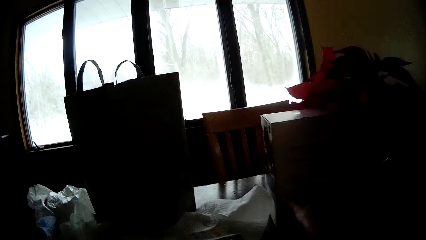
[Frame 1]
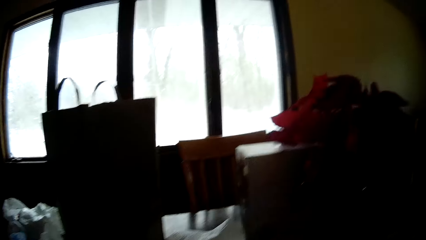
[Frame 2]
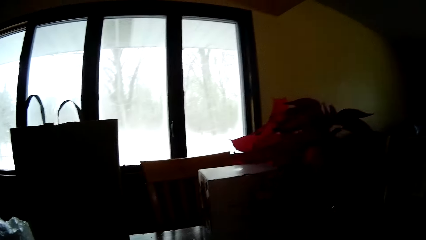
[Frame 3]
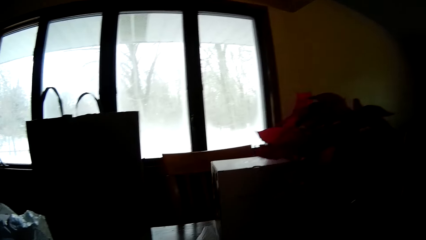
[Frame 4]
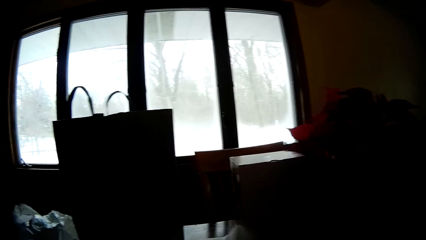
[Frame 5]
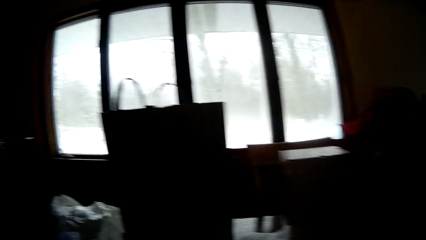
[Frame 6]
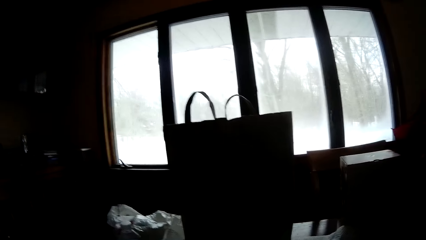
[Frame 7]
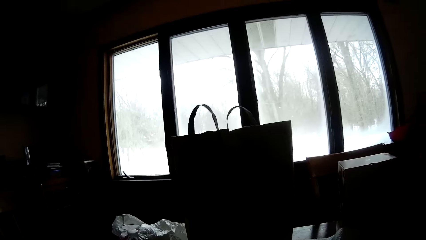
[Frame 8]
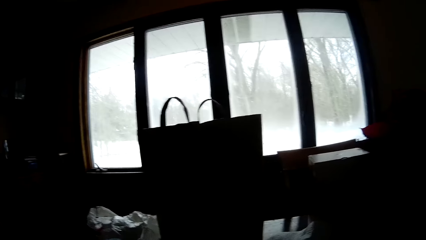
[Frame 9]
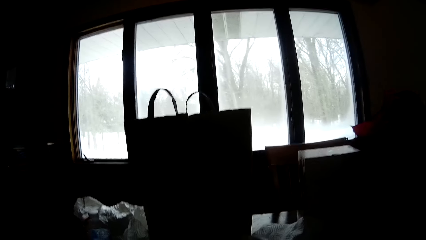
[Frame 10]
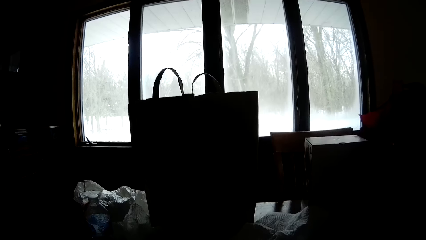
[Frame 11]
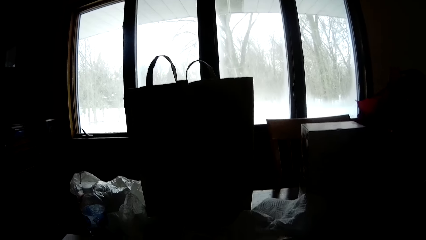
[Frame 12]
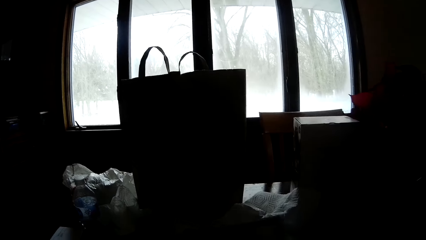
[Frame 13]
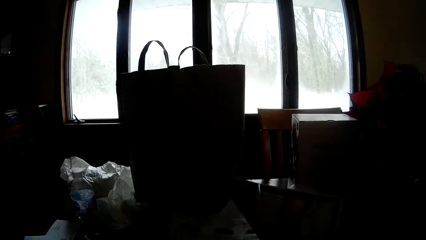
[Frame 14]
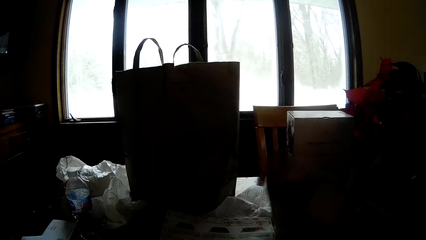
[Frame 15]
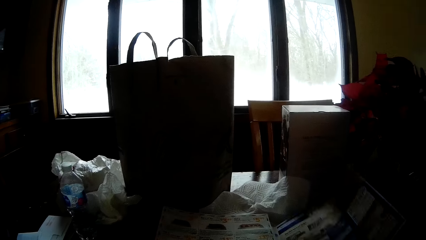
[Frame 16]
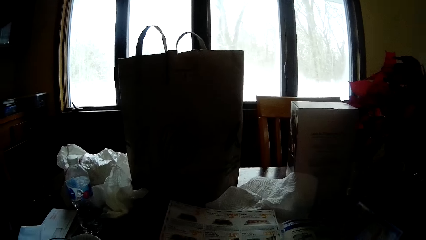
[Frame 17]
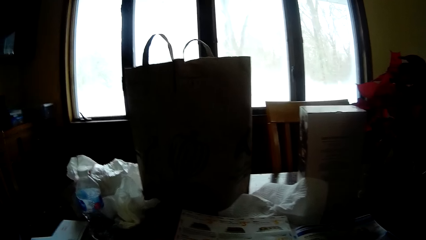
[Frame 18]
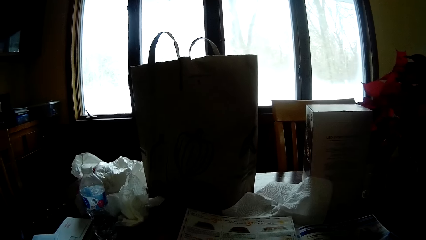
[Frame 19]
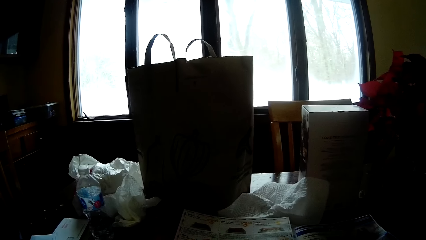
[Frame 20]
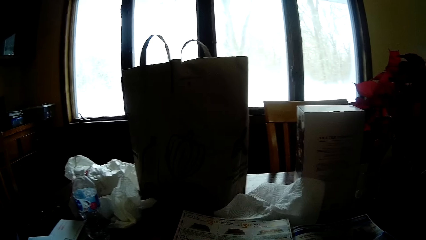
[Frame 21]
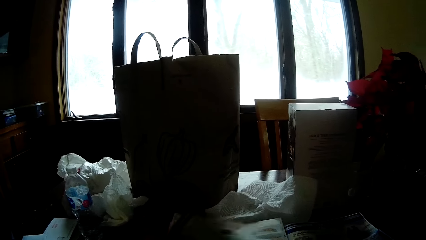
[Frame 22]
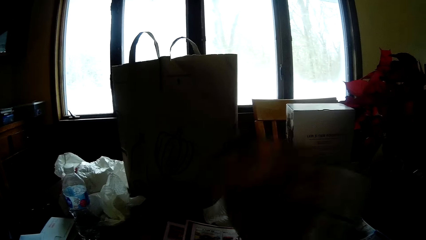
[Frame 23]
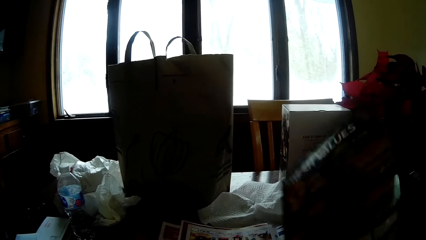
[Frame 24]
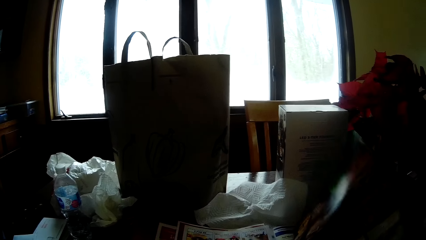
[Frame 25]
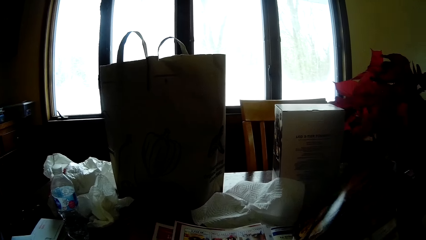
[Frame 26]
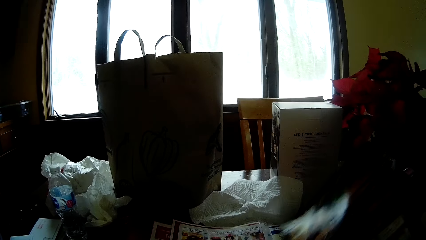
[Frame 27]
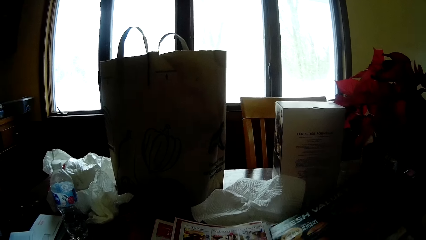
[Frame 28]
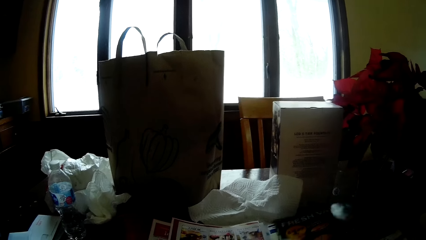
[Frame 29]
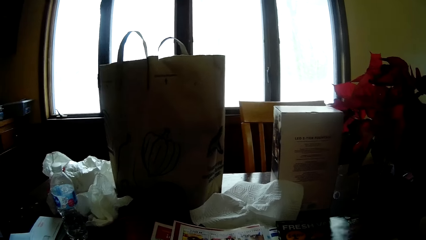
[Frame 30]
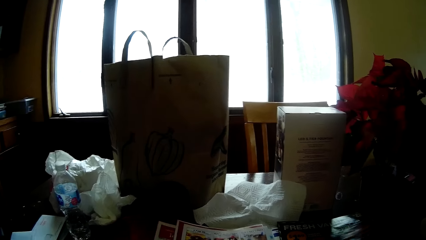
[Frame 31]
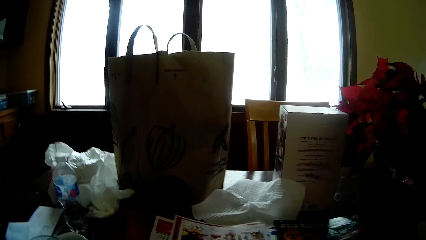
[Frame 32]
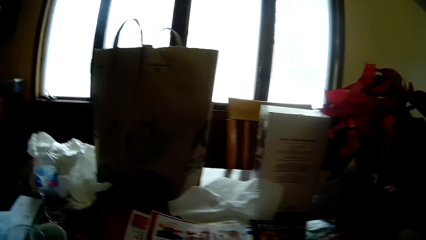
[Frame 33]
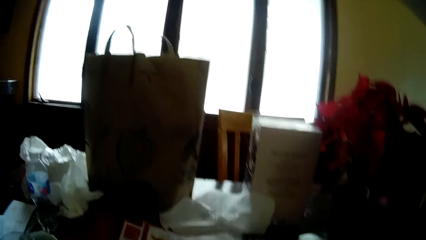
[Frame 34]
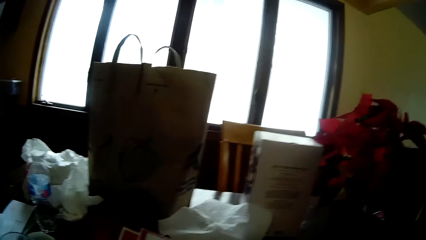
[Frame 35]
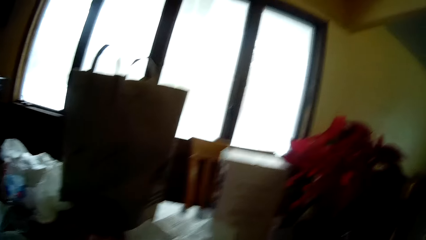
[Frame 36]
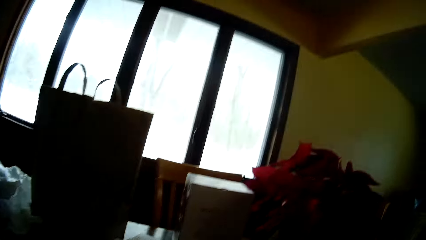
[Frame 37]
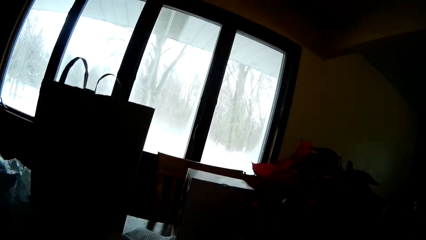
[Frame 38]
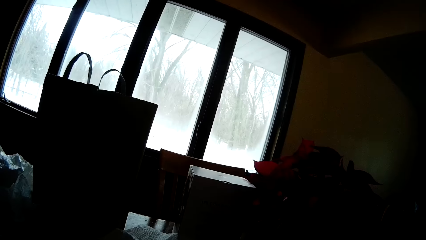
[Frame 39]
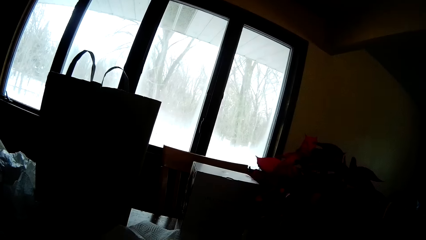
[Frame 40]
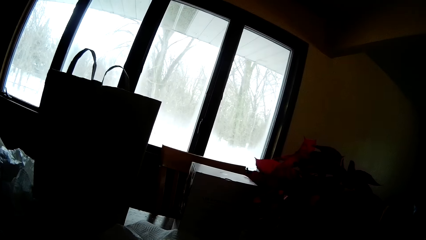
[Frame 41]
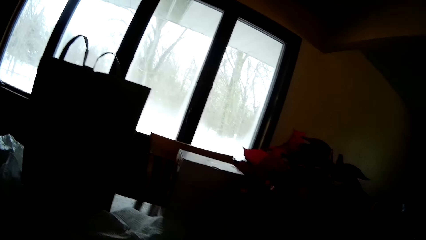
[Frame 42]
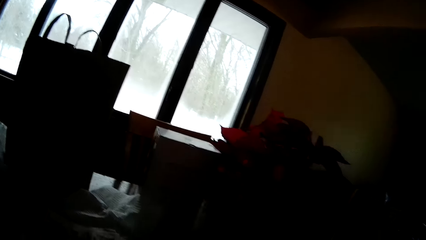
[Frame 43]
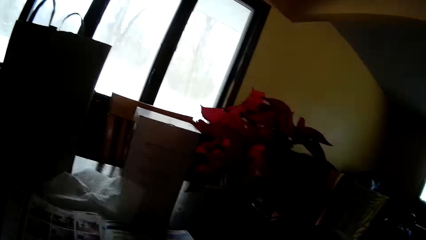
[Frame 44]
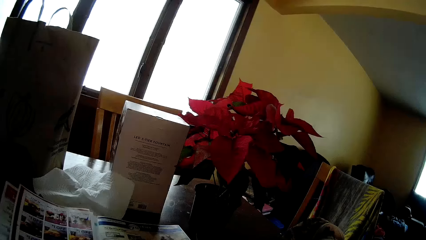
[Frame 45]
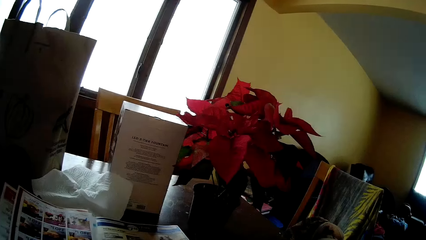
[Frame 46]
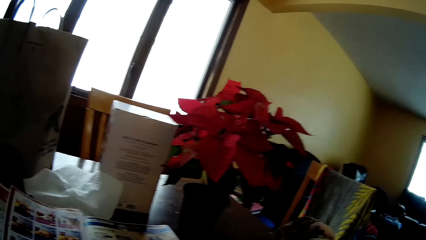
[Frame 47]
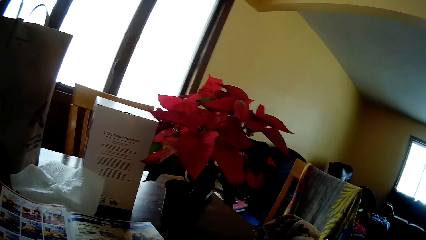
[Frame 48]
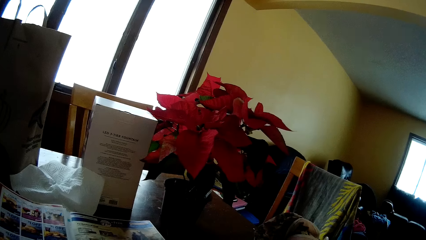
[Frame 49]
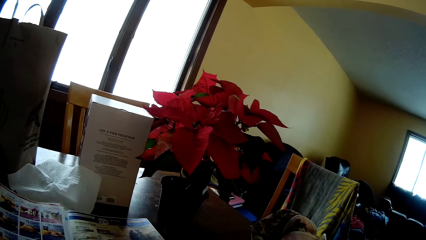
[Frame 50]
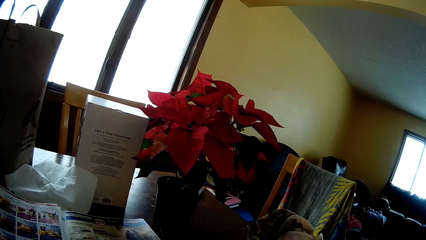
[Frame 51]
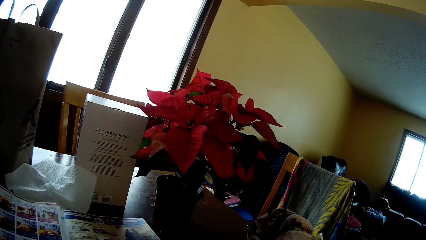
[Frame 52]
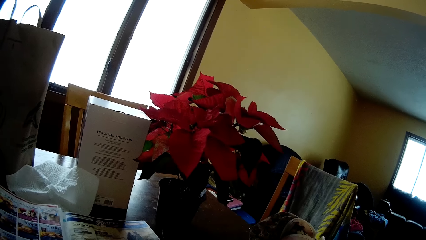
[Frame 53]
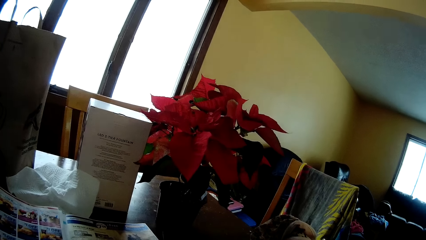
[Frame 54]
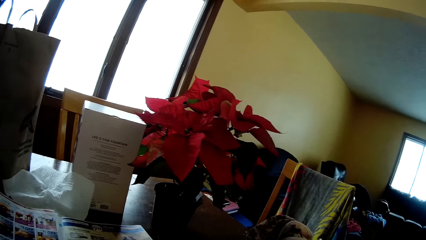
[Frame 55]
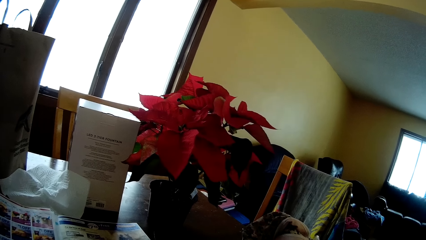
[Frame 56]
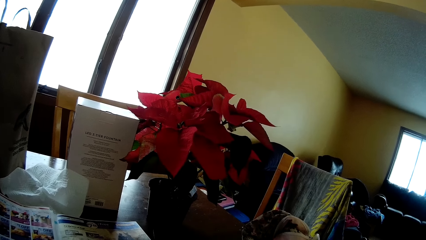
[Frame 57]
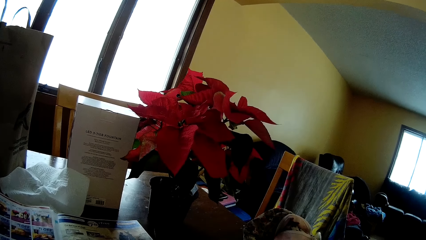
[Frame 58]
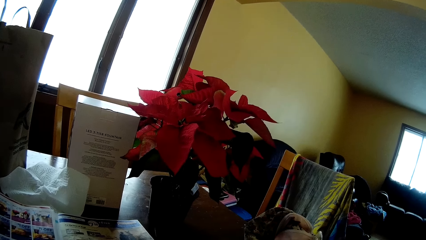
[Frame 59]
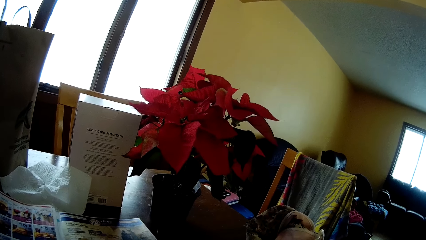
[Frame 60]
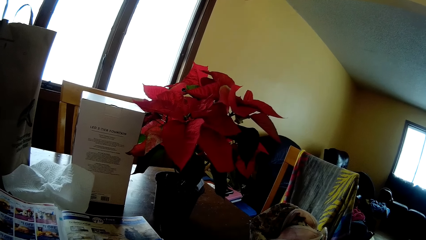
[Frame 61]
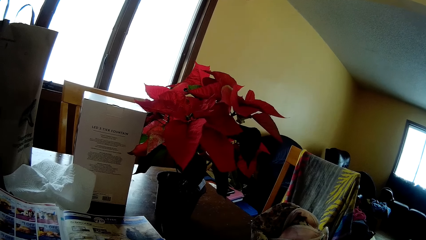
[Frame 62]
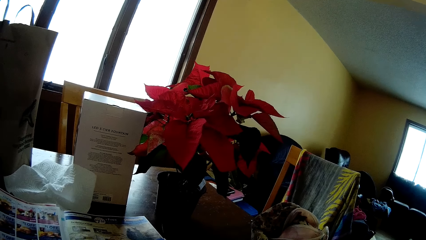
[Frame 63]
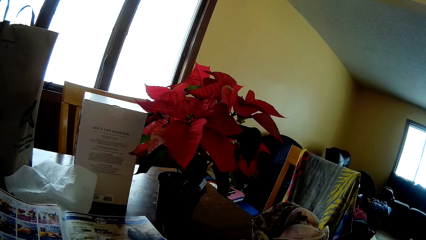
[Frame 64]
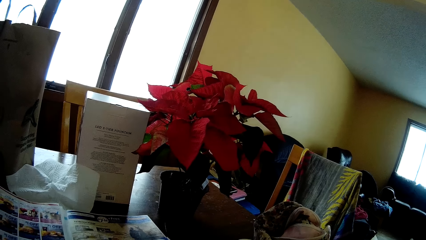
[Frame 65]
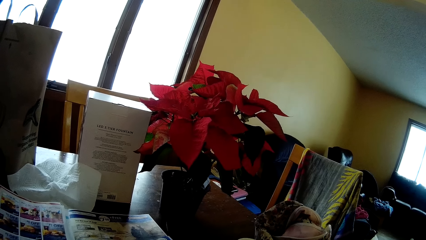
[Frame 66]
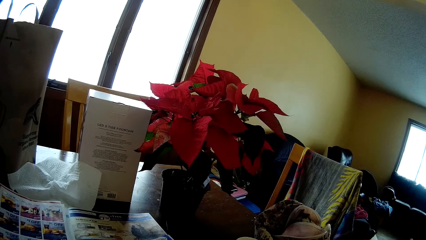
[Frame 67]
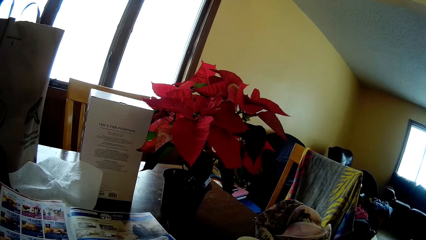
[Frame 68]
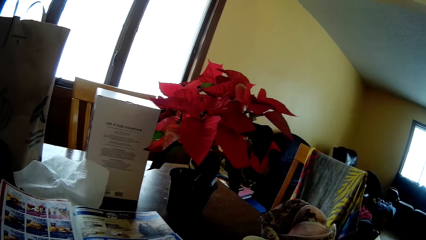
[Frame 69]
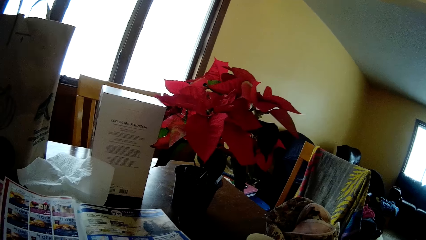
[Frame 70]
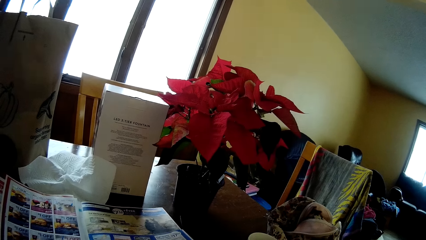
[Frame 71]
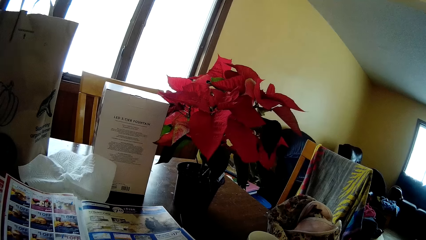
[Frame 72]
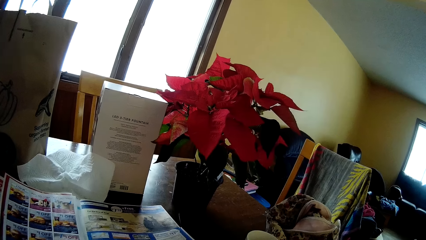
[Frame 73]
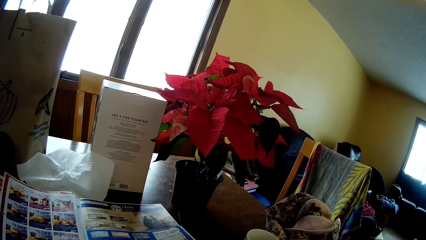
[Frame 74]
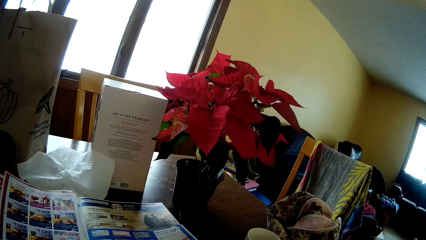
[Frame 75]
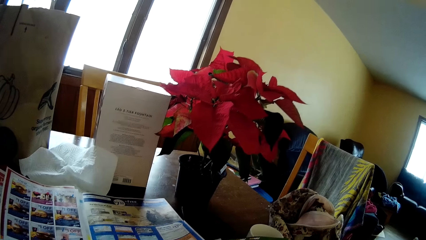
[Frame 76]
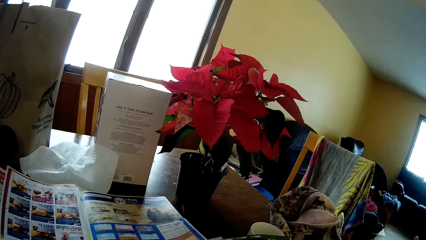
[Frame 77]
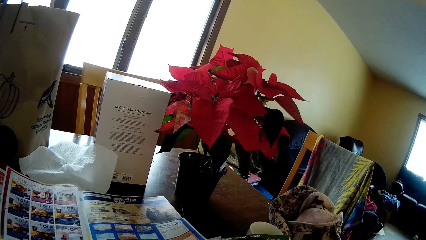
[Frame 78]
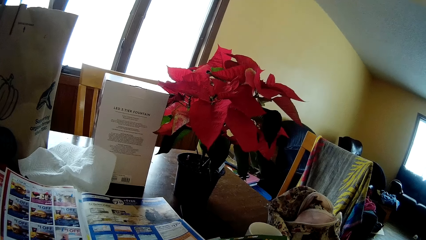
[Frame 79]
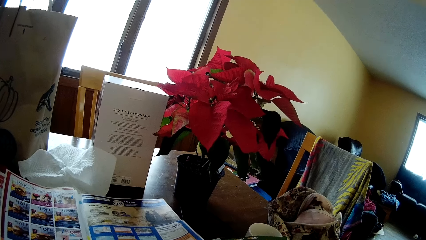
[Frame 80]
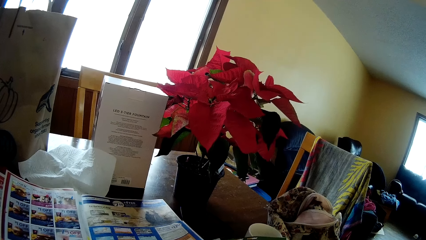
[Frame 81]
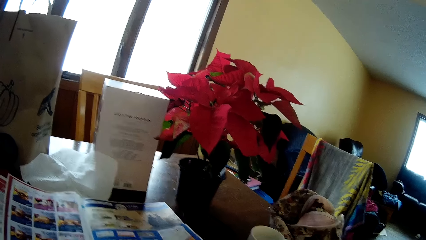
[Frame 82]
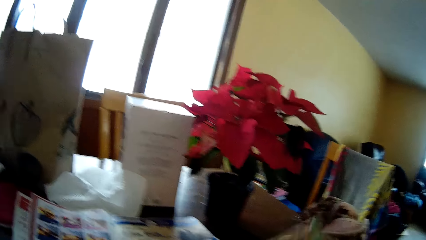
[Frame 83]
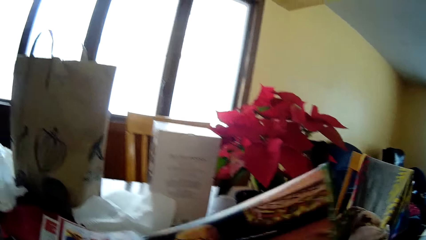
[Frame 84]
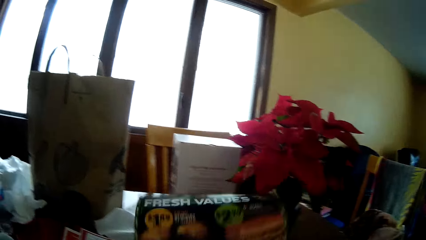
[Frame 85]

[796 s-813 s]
The camera wearer moves a carton on the table. He flips the magazine page with his right hand. He looks around.
